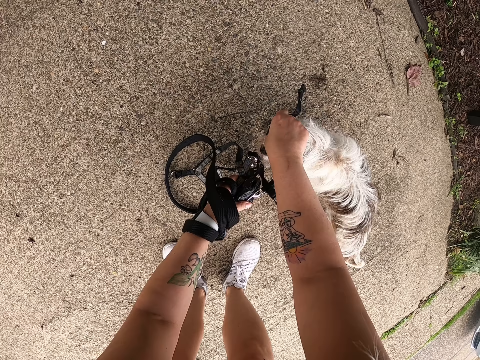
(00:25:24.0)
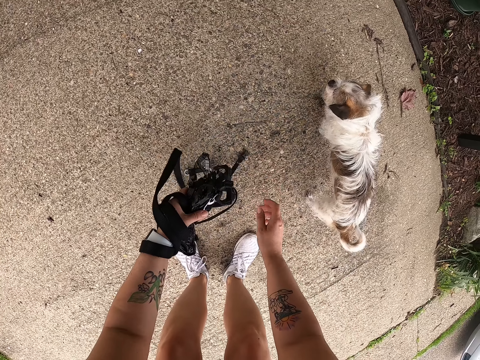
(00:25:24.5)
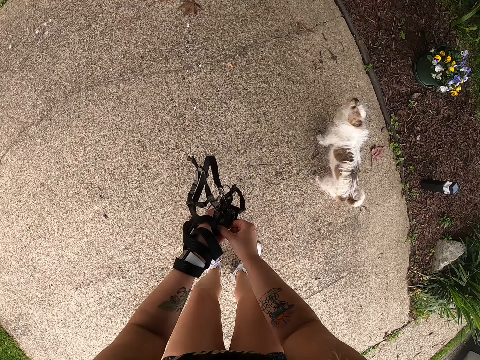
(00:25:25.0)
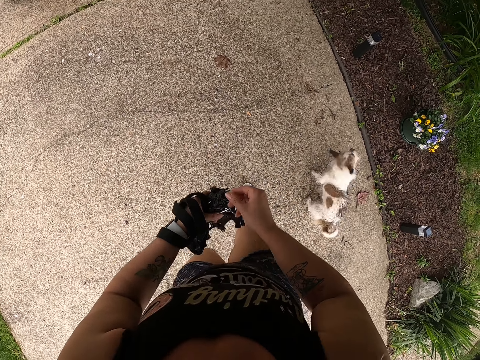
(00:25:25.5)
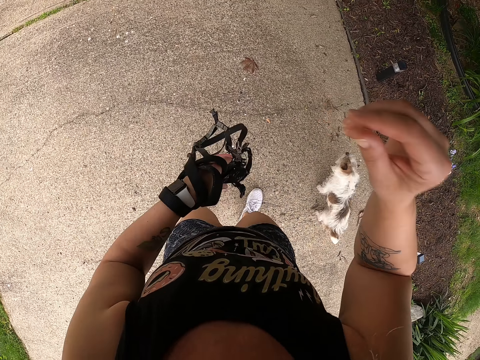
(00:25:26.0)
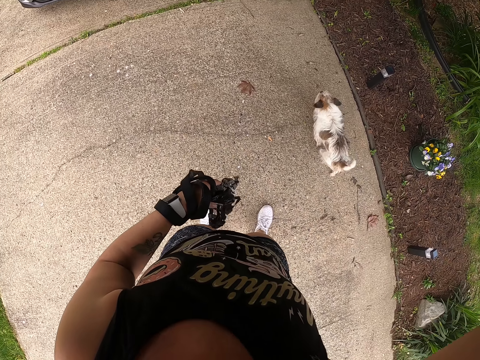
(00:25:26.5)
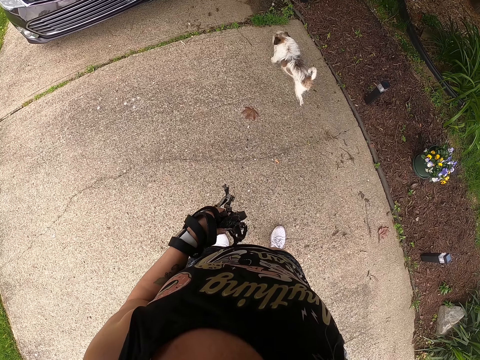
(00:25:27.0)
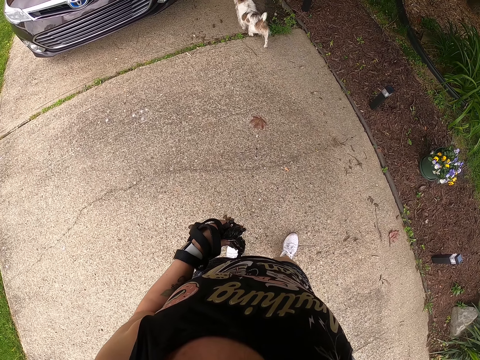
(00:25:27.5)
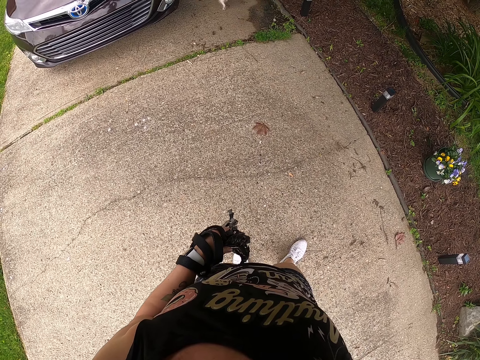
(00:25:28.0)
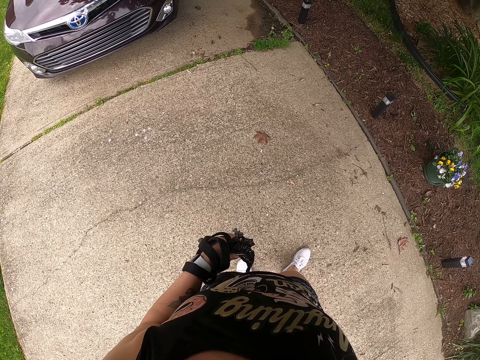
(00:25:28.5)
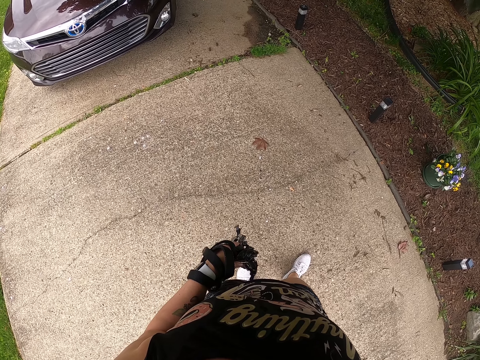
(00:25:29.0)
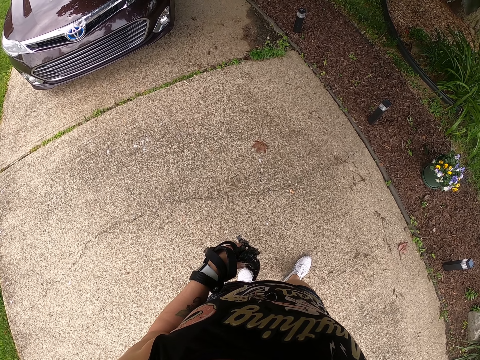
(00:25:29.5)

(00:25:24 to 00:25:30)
The camera wearer holds the leashes. He stands up. He folds the ropes with his hands. He touches his face with his right hand. He holds the camera.
